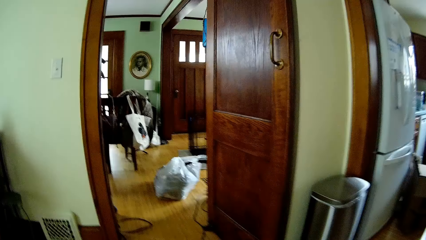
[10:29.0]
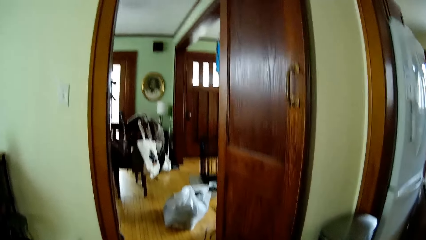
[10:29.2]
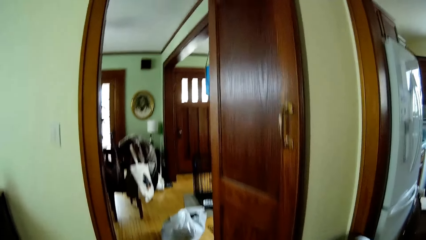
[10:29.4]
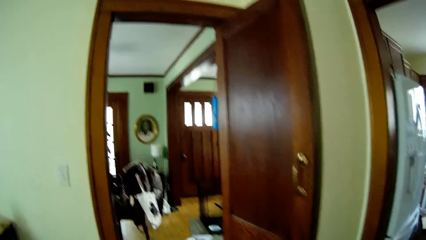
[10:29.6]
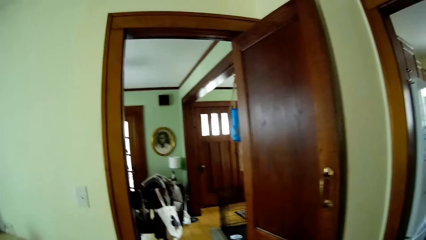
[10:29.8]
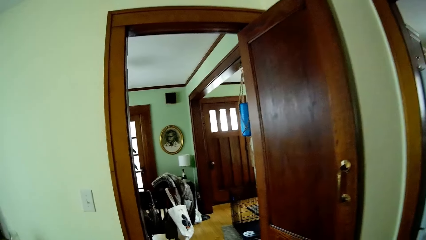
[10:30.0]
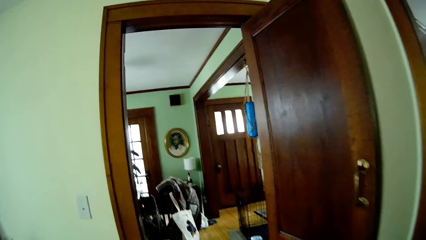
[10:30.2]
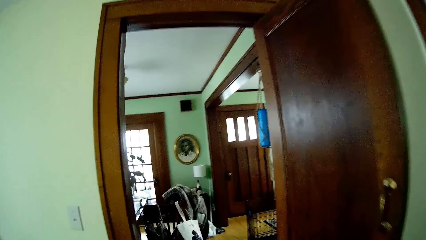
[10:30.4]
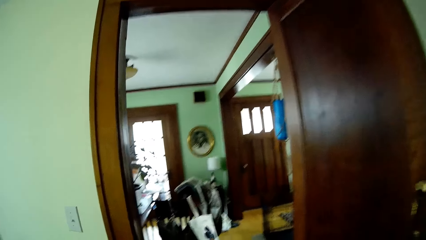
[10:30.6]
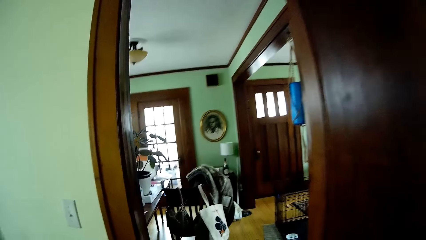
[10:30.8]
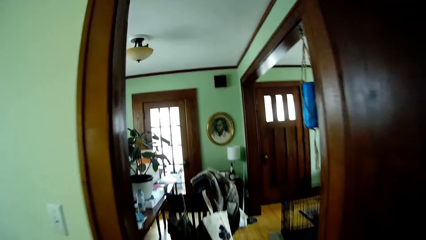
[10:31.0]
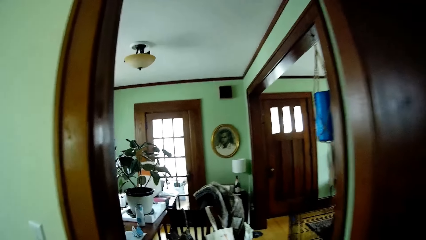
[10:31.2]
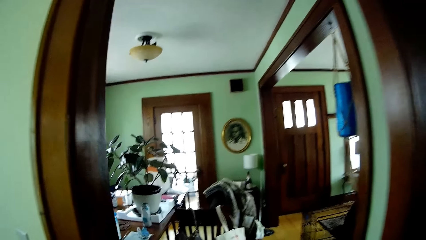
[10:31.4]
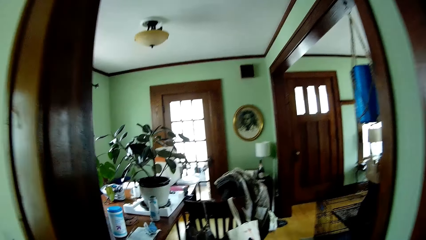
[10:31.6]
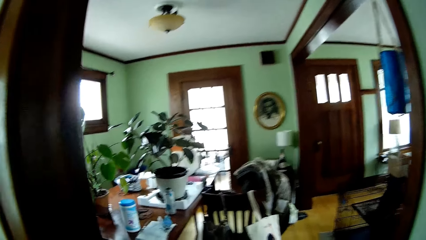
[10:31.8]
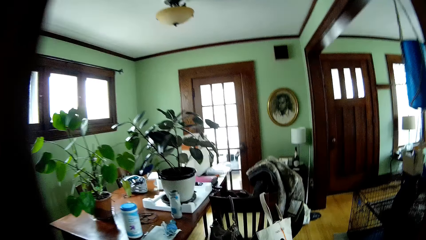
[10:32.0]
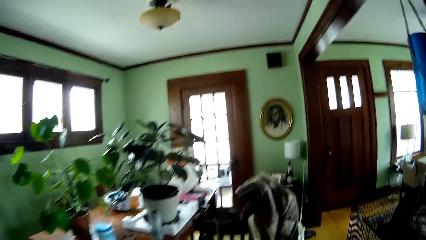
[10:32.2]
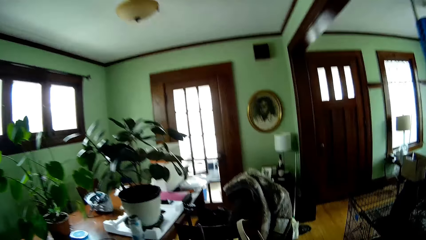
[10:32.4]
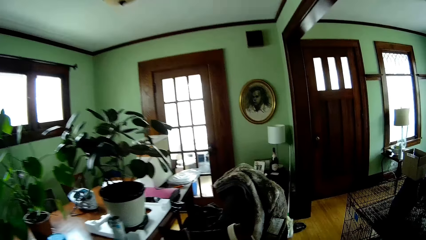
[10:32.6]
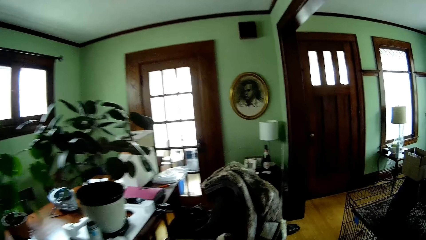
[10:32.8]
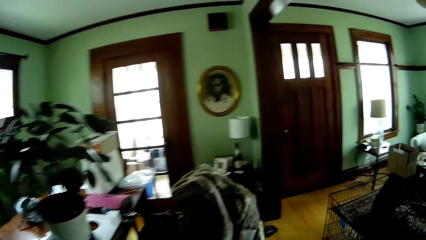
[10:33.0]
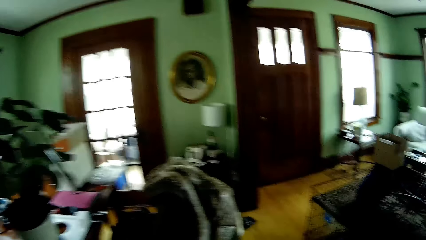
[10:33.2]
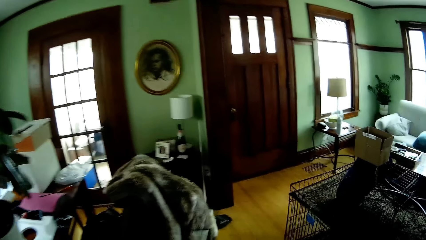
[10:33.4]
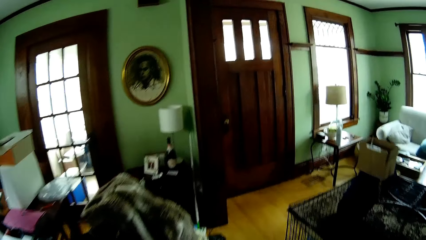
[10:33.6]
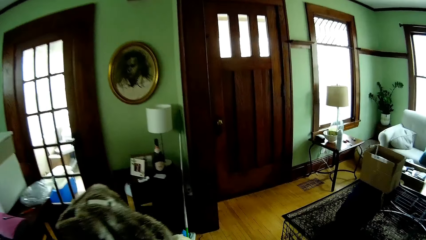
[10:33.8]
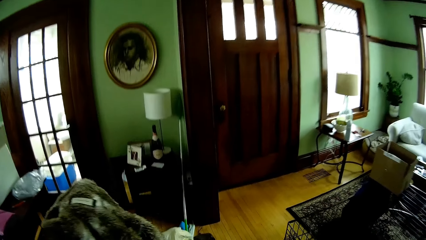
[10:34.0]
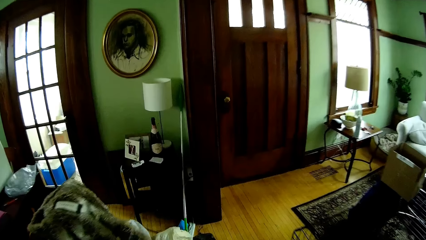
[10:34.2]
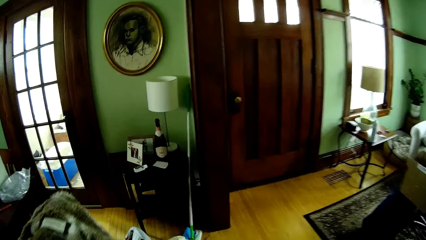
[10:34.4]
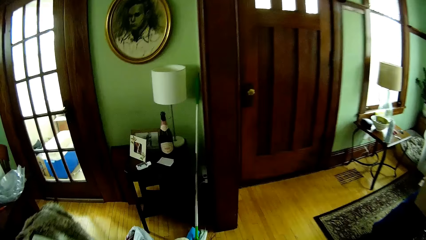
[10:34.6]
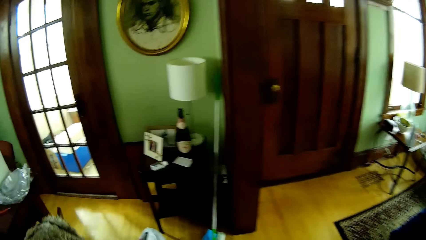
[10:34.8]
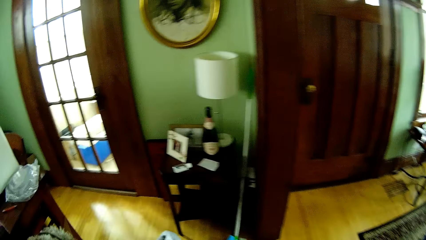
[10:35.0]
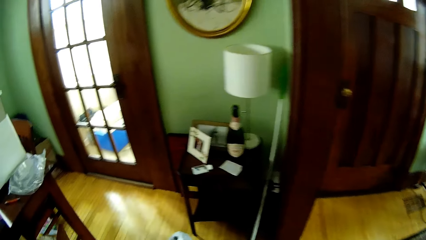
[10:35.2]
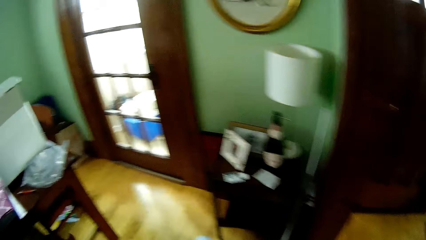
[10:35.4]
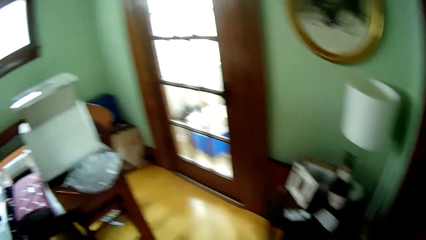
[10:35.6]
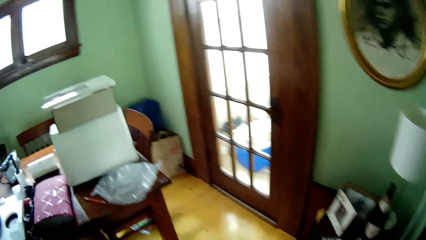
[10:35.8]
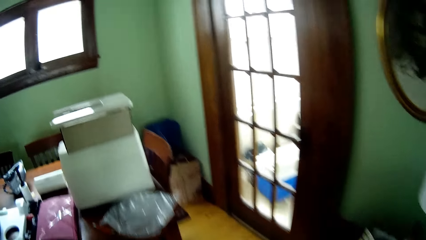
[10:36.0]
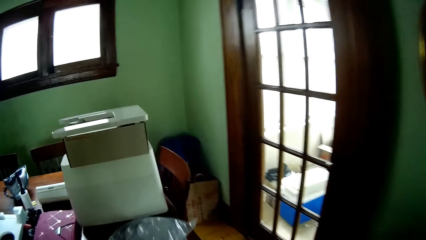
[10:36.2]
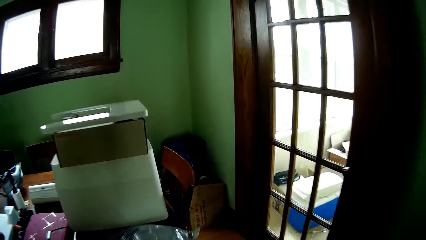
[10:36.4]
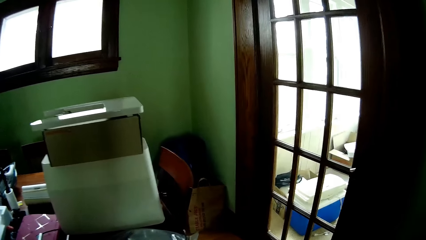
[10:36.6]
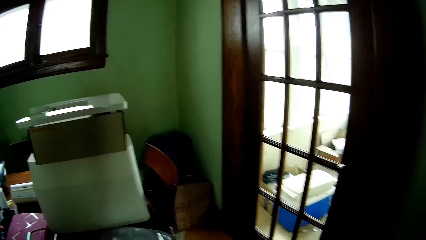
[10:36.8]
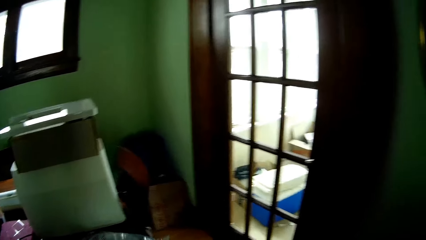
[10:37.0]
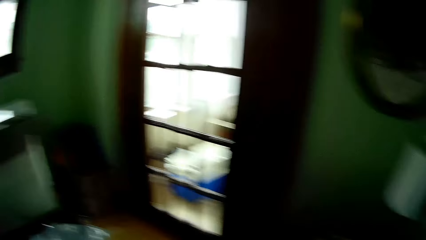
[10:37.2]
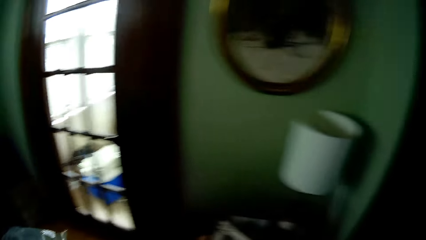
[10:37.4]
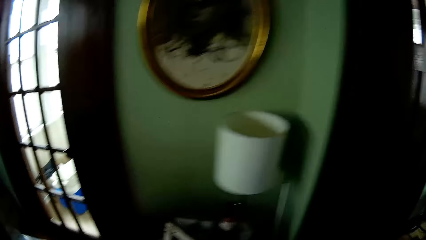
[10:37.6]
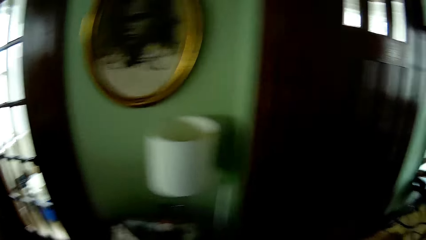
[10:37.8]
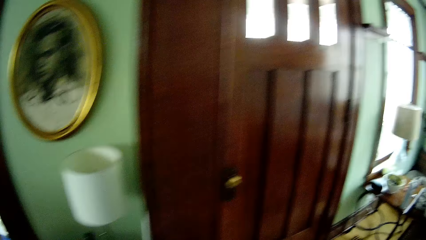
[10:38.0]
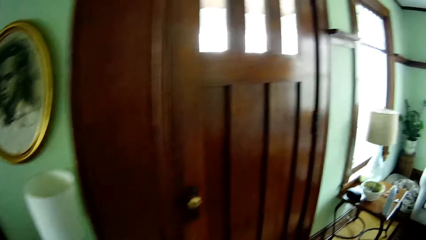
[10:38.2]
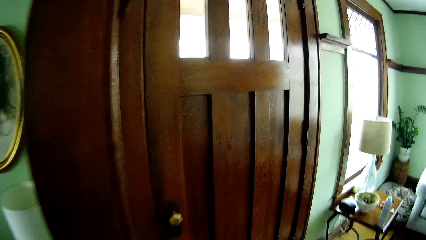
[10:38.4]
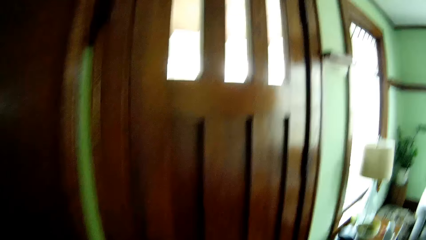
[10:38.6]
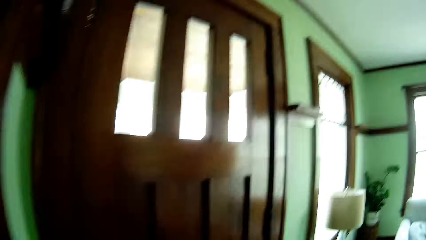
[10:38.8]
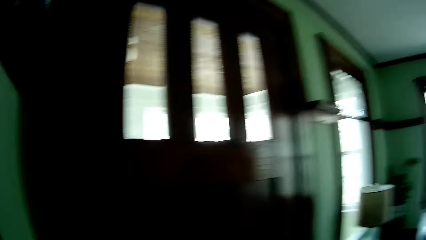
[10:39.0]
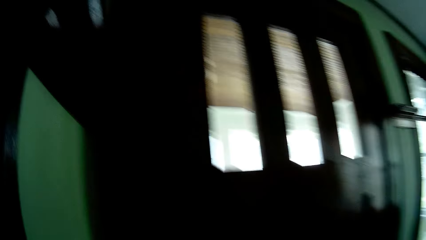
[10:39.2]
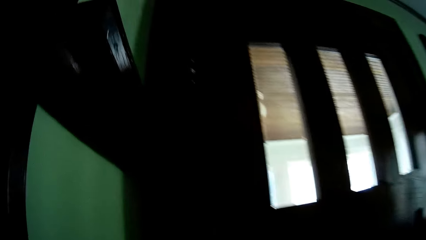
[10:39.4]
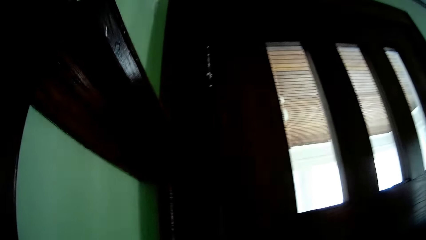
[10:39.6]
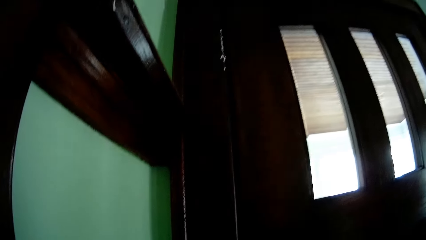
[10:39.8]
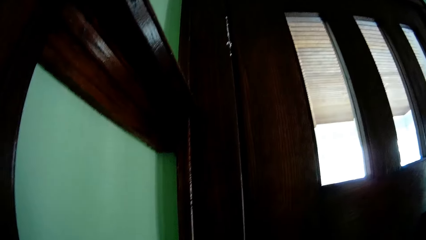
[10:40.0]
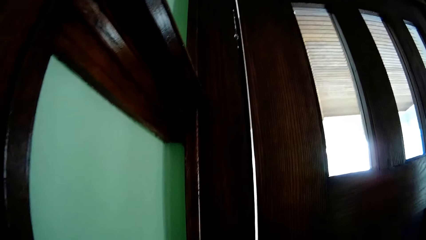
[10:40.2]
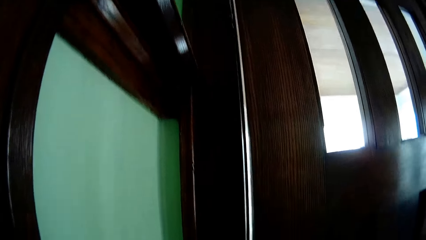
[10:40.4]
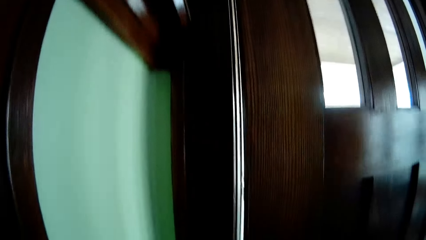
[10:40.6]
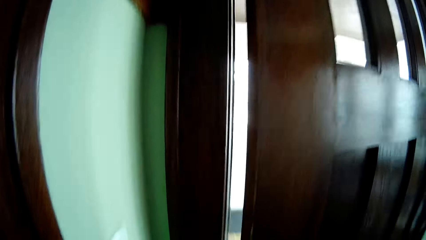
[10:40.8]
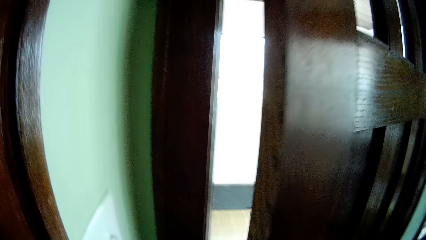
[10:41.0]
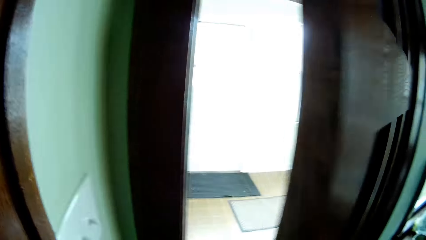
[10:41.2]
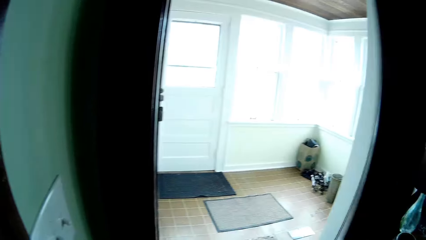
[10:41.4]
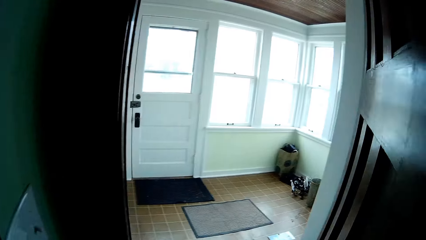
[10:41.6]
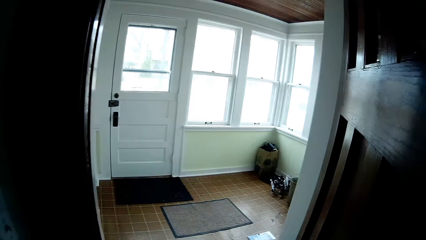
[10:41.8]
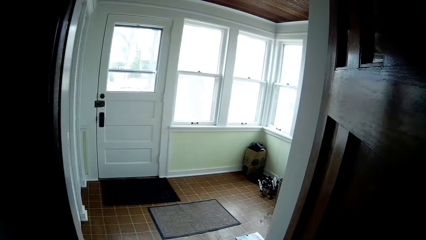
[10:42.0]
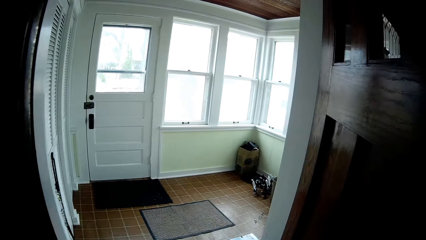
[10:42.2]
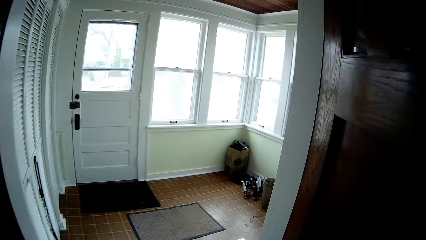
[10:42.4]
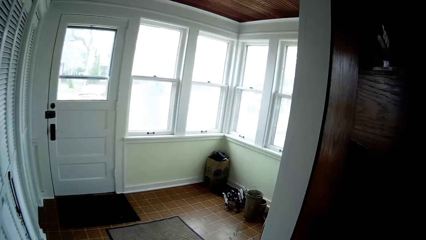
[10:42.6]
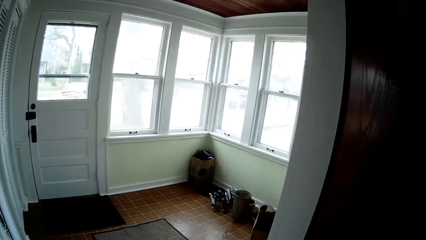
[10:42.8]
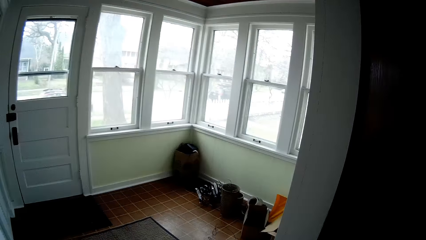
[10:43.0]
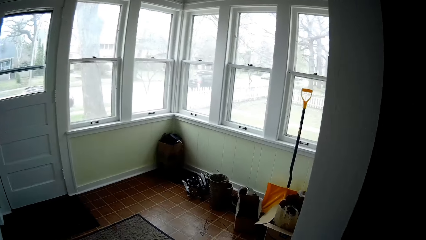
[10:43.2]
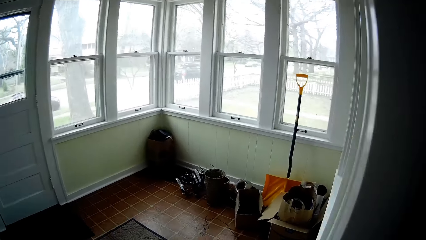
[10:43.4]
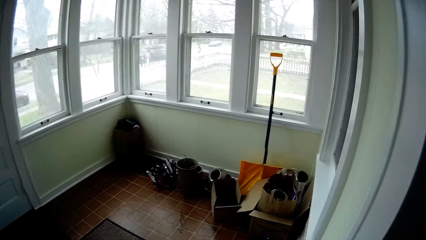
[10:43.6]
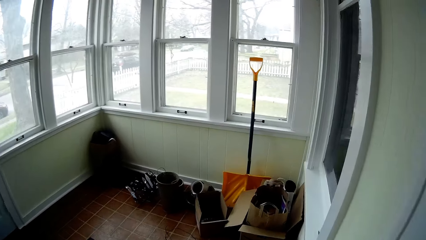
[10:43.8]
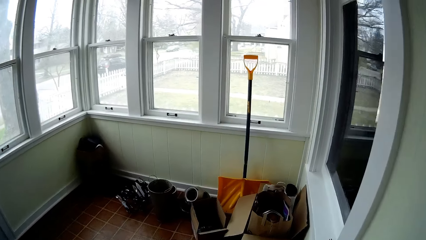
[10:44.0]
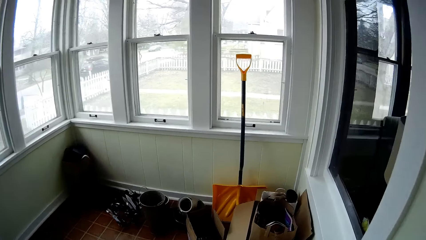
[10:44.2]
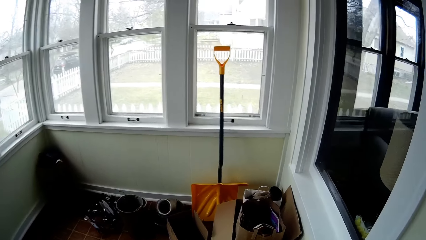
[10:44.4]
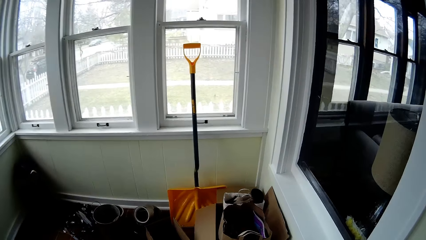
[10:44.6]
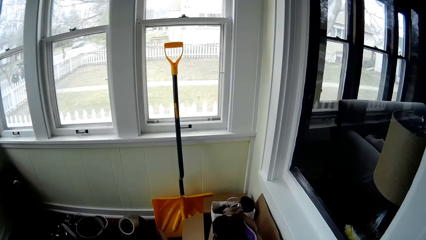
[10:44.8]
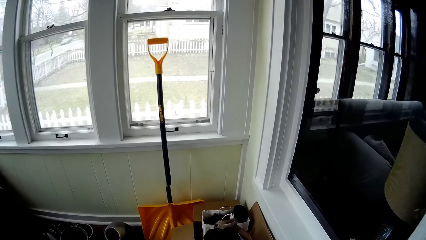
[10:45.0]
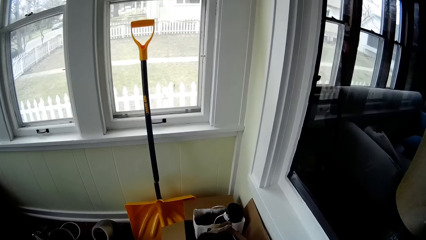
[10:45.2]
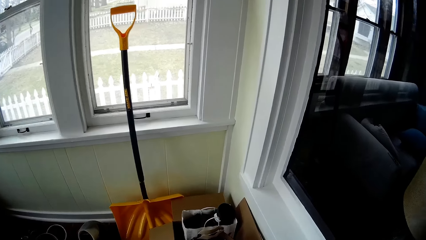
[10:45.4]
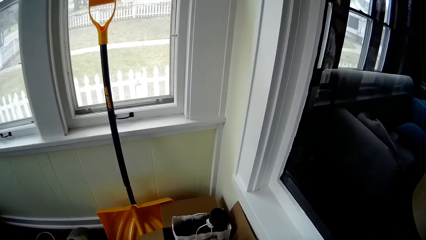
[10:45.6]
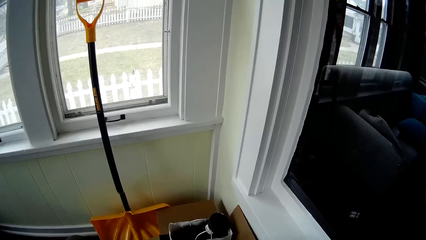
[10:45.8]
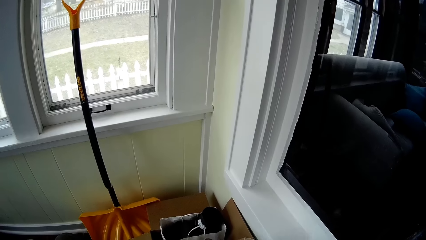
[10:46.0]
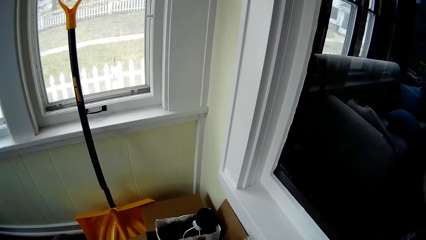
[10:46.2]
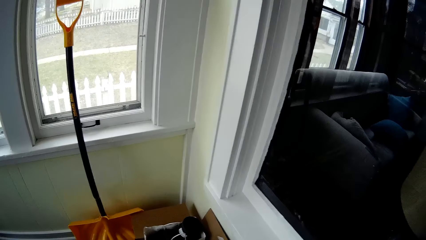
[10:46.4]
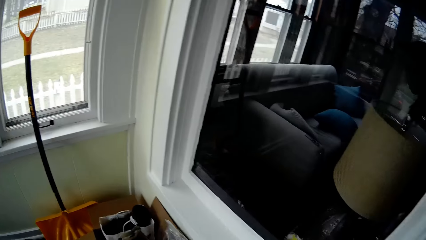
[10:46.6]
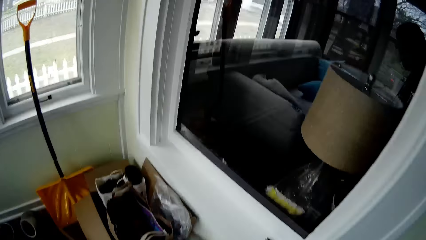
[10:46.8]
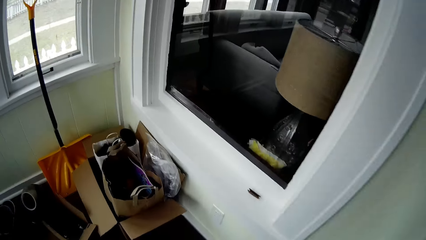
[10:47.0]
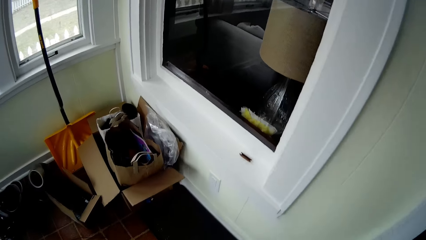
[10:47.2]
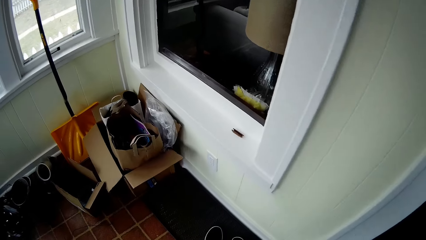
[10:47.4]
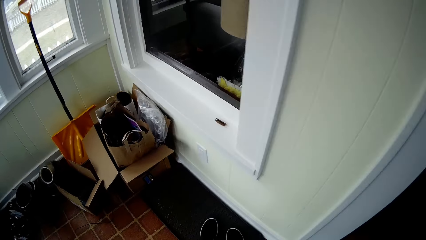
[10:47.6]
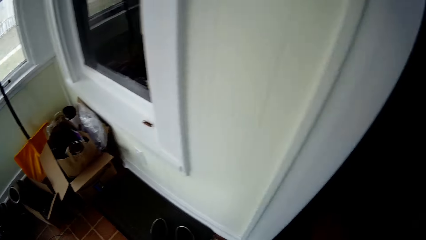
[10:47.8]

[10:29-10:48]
The camera wearer walks through a door into a living room. He walks to a table in the living room. He takes a pack of wire from the table with his left hand. He walks to a door in the living room and looks around. He opens the door with his right hand. He walks through the door into an entry way. He looks around. He drops the pack of wire in his right hand into a carton on the floor.
